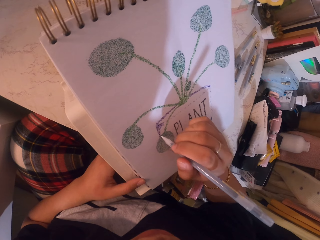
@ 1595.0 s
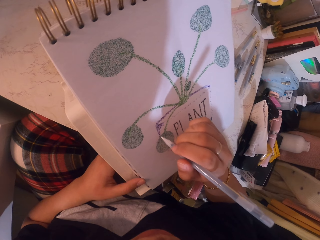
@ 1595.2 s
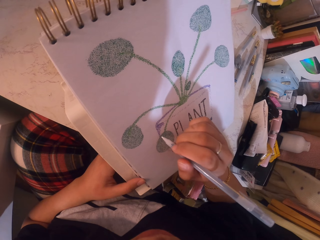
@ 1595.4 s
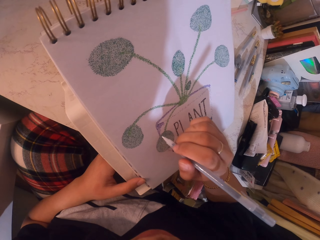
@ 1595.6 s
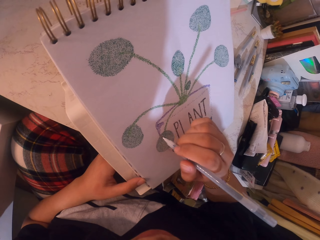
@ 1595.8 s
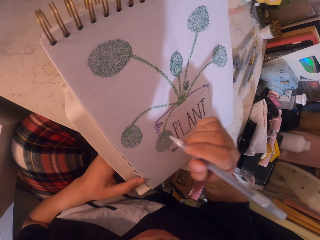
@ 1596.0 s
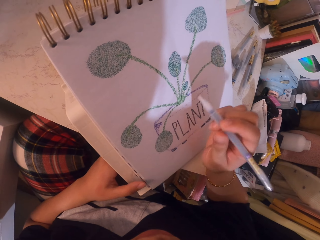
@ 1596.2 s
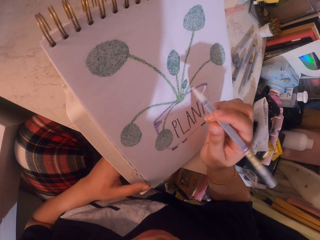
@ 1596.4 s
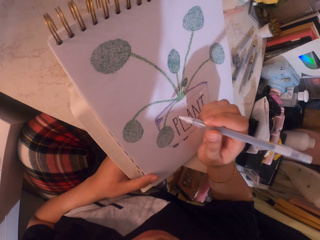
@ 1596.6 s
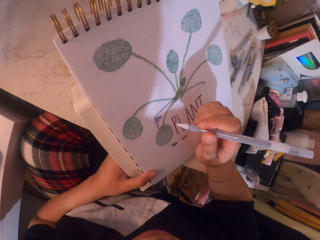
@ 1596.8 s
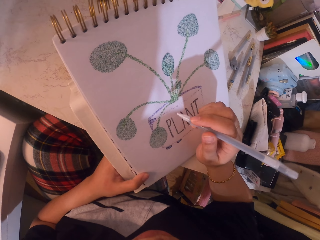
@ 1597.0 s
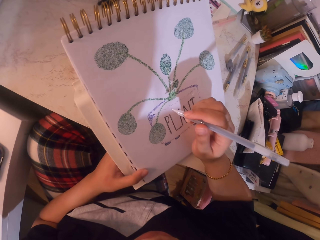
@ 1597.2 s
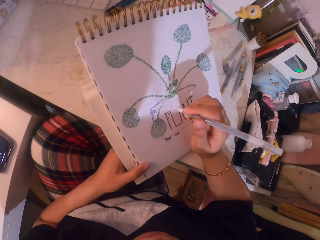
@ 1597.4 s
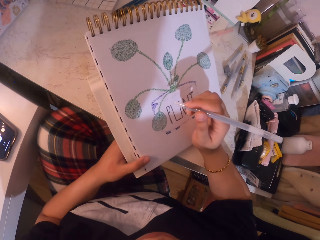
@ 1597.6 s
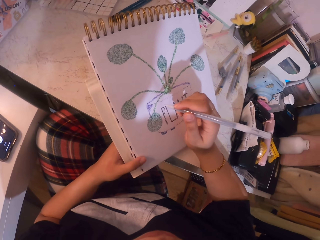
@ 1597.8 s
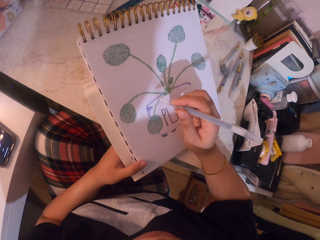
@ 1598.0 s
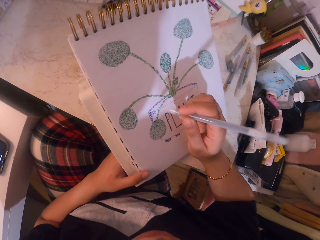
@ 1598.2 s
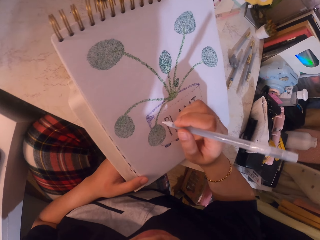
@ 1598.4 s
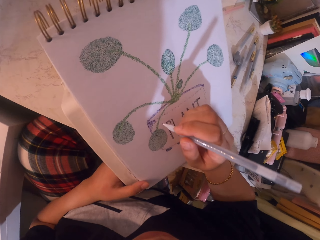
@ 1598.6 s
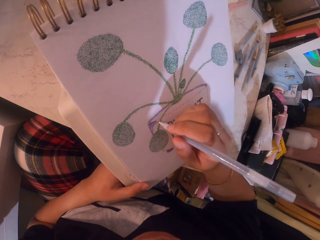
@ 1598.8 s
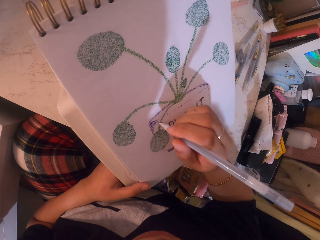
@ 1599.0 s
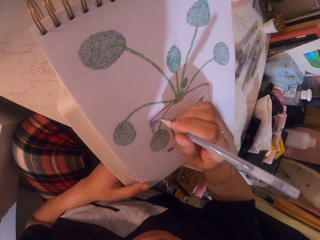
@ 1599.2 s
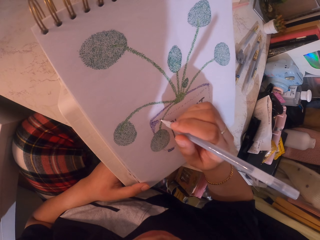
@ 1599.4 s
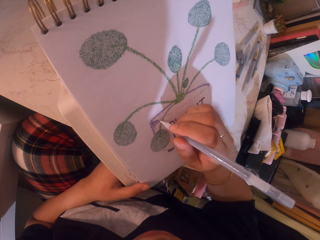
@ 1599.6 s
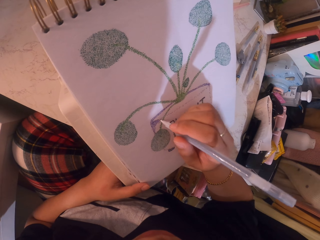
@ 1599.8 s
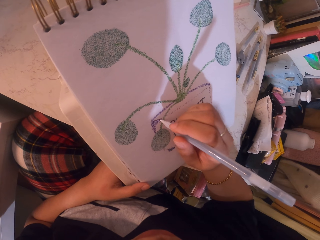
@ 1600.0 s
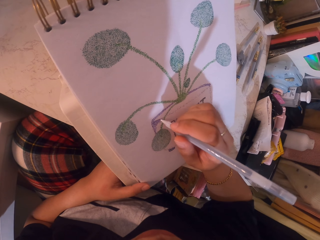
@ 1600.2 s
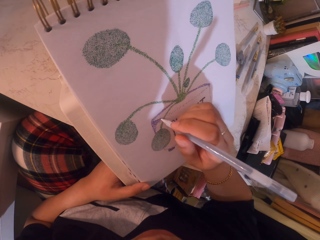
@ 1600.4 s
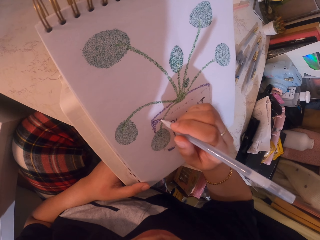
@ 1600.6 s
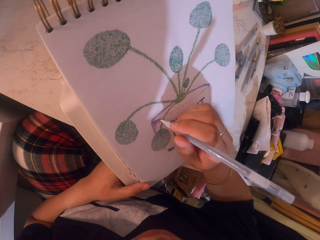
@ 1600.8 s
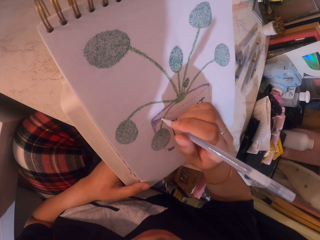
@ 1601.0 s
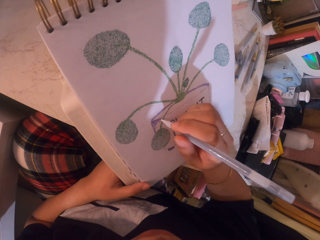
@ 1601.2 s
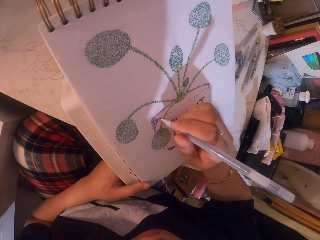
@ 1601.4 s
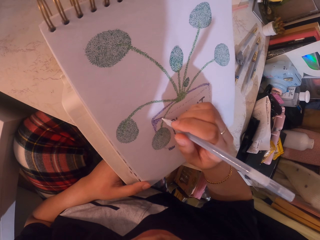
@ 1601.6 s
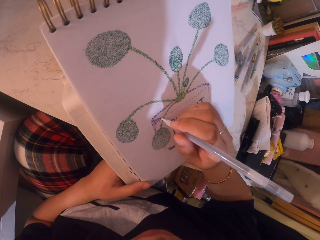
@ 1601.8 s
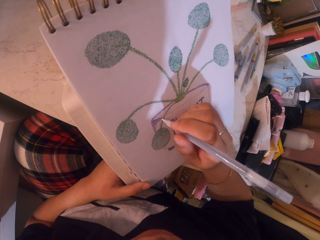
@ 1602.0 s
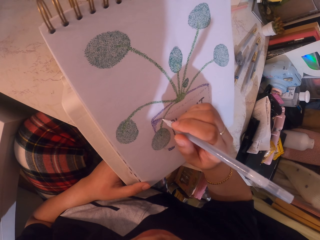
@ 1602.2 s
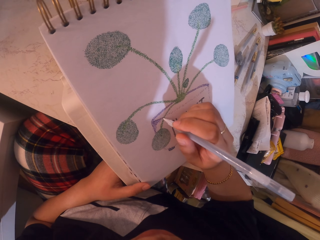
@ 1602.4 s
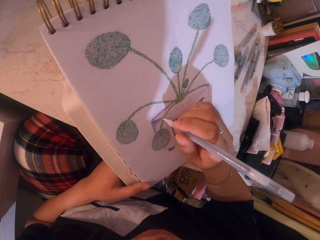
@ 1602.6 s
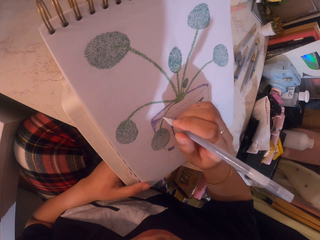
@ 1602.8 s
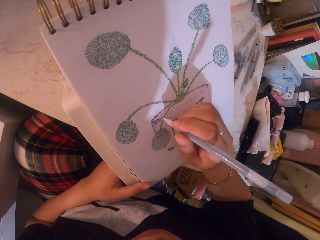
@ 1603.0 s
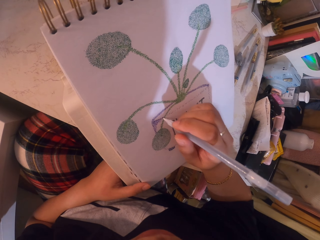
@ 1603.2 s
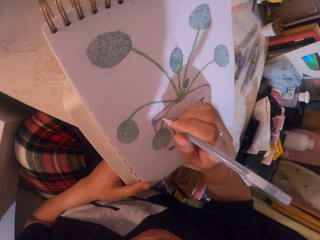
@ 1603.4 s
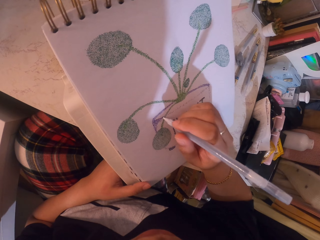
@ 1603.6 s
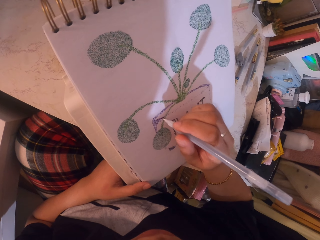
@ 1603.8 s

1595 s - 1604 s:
The camera wearer moves the book holder towards her. She stares at the drawing. She applies glitter on the drawing with the glitter pen.

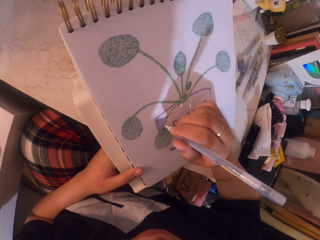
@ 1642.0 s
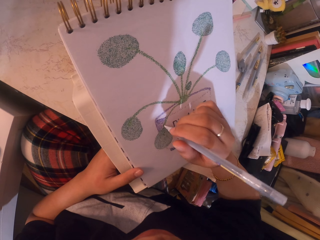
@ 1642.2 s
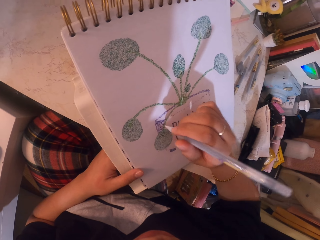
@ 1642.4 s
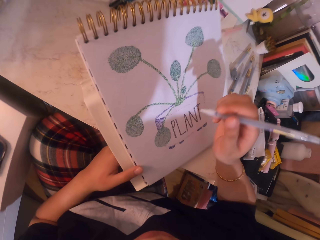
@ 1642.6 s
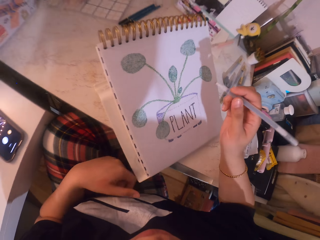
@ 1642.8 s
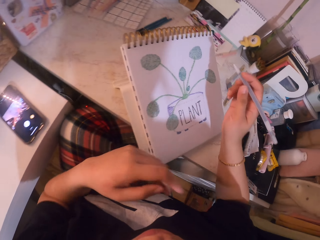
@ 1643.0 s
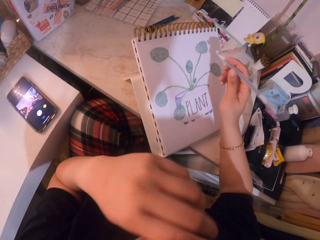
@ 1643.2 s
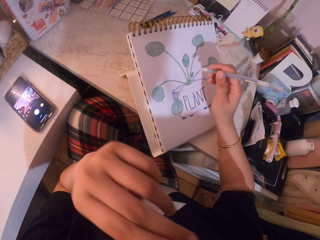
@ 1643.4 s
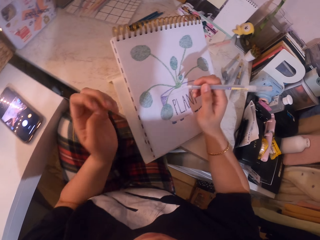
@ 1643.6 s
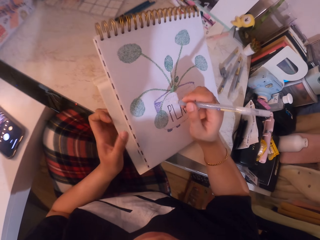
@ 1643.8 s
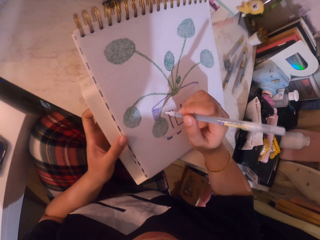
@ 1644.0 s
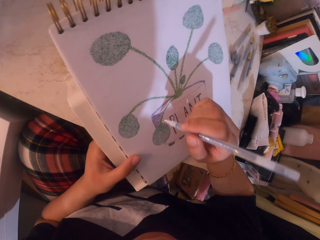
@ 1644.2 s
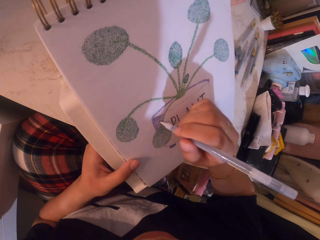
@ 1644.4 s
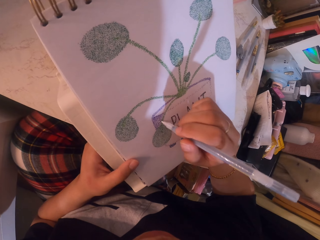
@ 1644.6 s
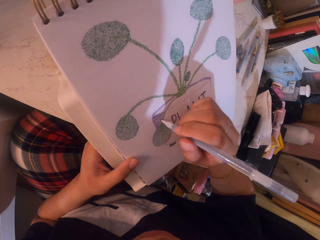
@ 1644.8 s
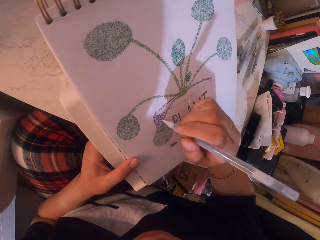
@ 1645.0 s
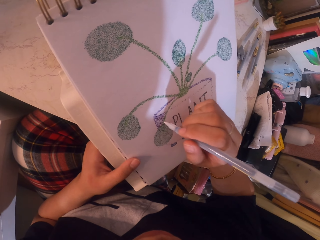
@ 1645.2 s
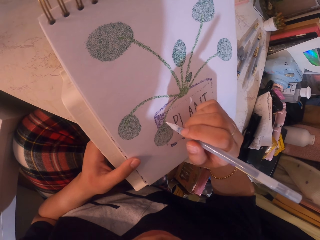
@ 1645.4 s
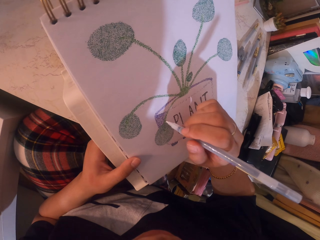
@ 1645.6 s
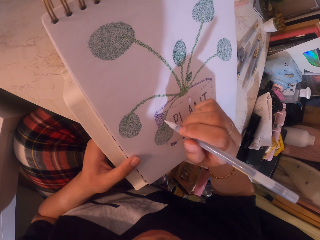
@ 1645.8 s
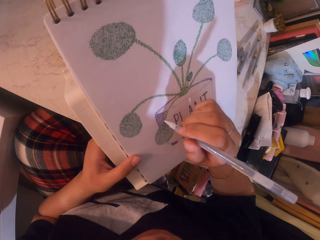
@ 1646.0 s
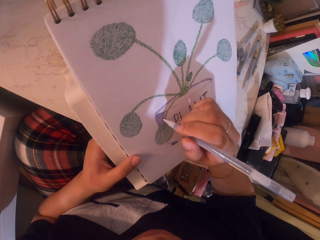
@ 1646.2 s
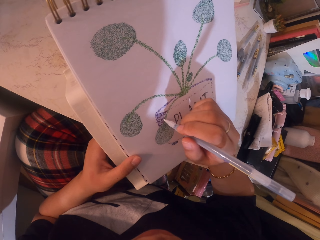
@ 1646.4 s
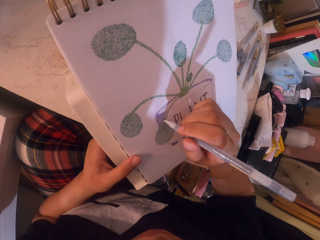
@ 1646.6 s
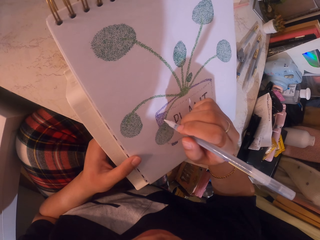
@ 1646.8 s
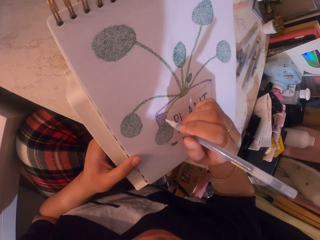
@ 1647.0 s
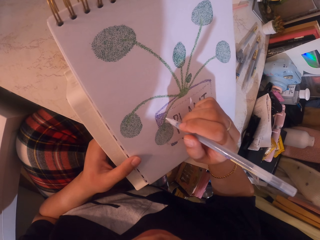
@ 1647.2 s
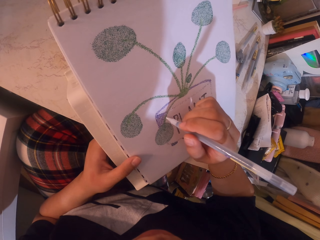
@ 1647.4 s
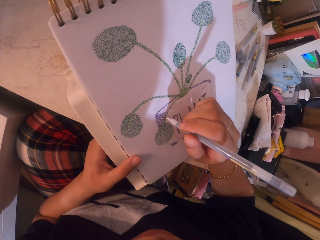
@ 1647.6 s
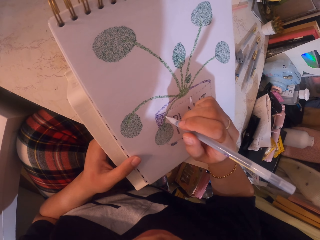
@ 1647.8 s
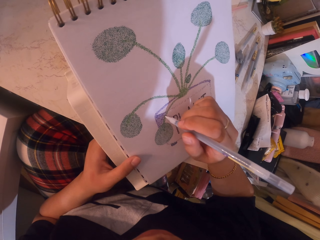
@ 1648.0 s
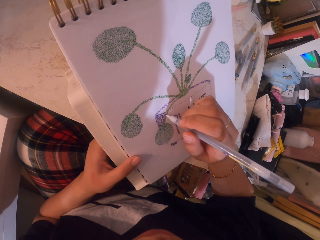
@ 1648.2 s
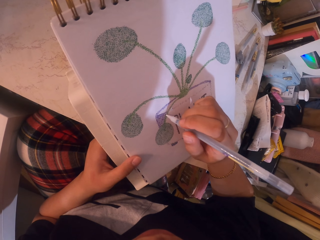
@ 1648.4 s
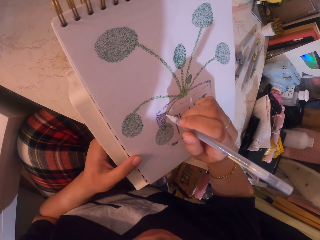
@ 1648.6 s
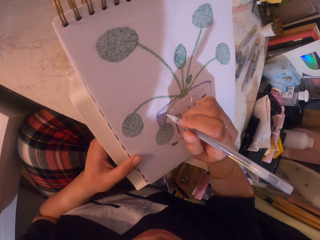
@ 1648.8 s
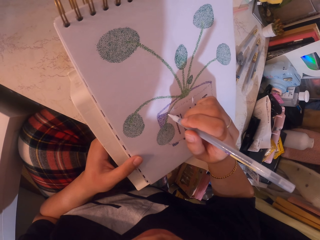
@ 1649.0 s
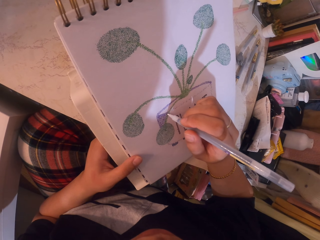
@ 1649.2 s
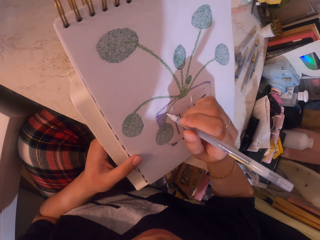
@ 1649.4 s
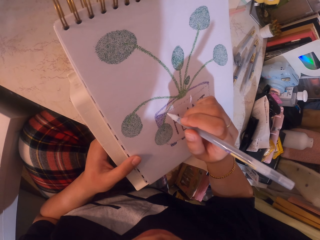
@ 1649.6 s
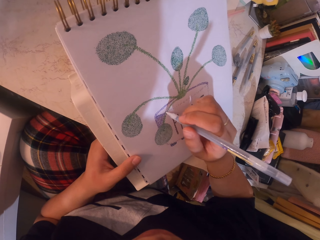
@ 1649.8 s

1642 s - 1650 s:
The camera wearer rubs her face with her hand. She applies glitter on the drawing with the glitter pen.

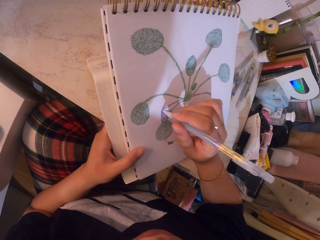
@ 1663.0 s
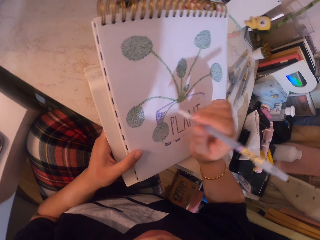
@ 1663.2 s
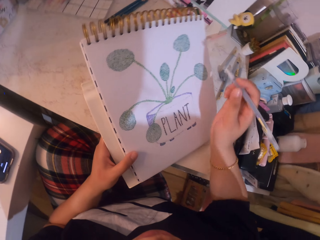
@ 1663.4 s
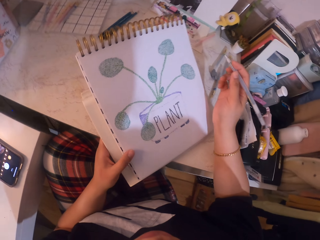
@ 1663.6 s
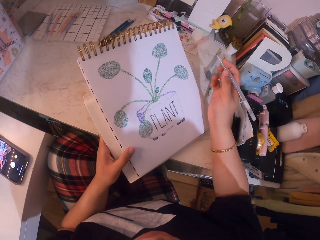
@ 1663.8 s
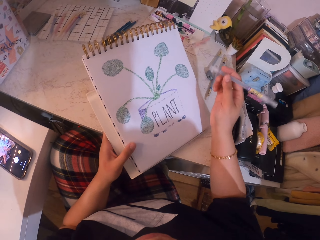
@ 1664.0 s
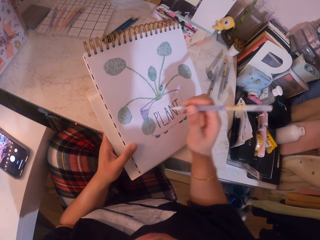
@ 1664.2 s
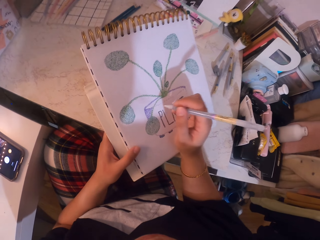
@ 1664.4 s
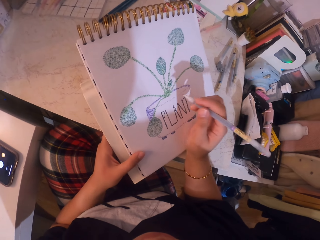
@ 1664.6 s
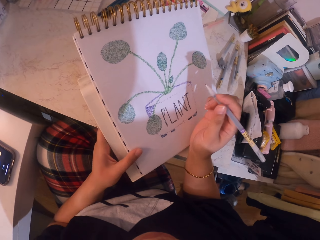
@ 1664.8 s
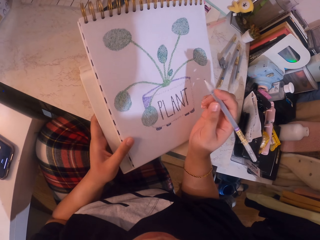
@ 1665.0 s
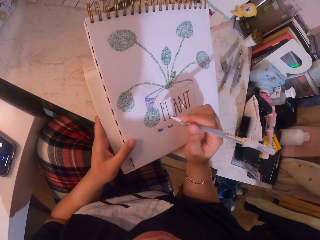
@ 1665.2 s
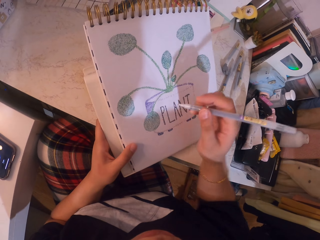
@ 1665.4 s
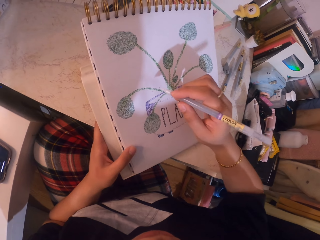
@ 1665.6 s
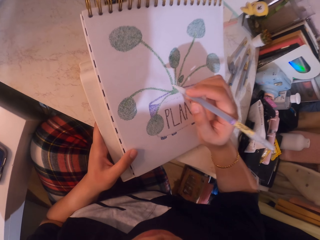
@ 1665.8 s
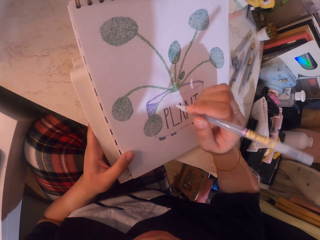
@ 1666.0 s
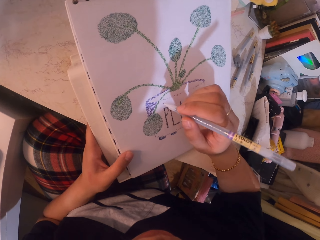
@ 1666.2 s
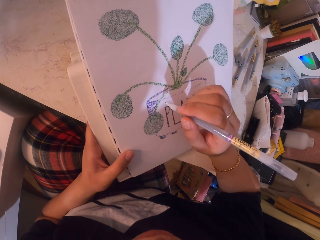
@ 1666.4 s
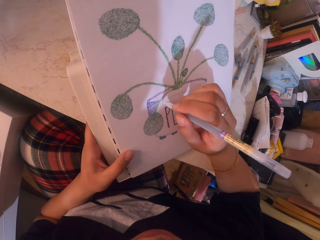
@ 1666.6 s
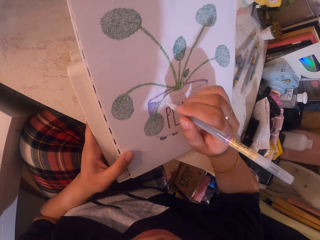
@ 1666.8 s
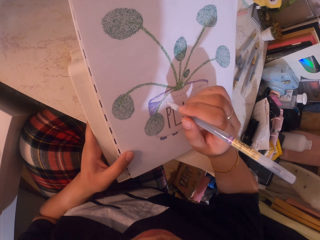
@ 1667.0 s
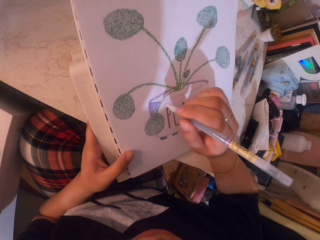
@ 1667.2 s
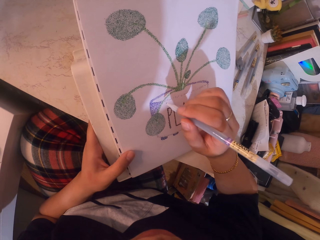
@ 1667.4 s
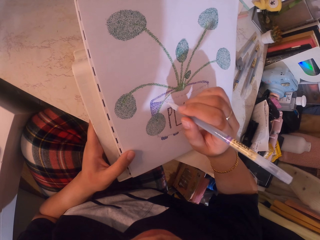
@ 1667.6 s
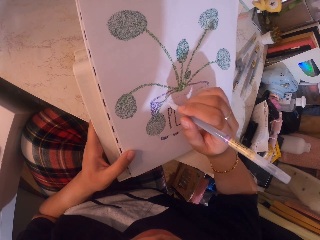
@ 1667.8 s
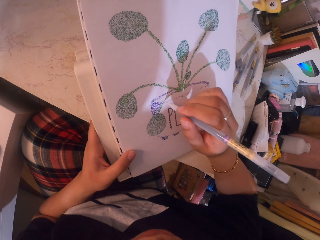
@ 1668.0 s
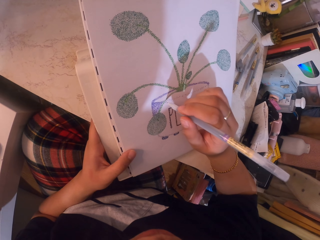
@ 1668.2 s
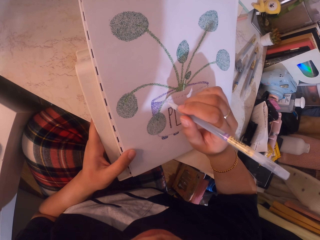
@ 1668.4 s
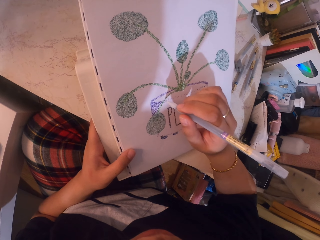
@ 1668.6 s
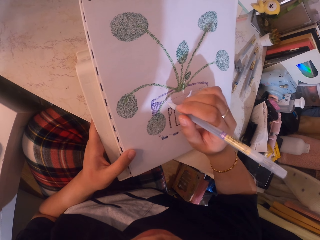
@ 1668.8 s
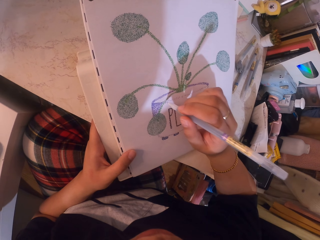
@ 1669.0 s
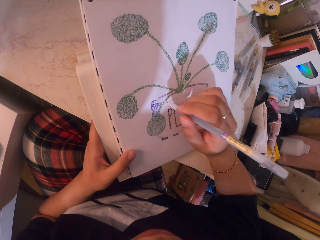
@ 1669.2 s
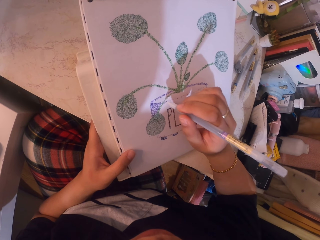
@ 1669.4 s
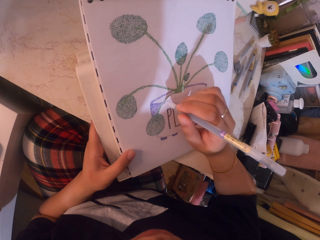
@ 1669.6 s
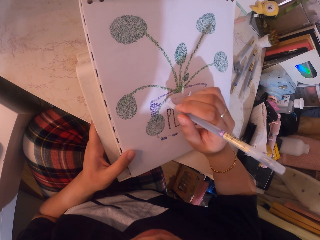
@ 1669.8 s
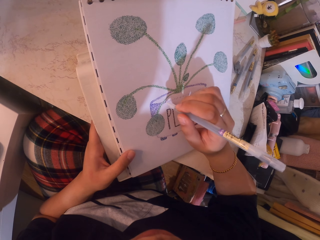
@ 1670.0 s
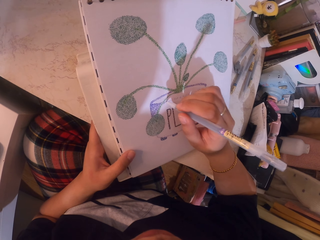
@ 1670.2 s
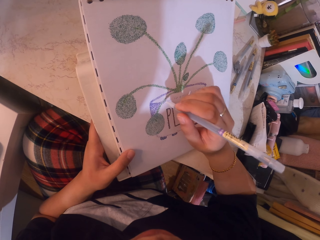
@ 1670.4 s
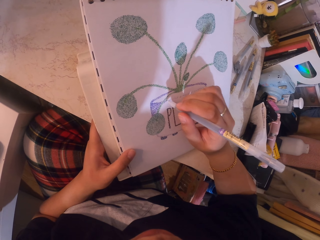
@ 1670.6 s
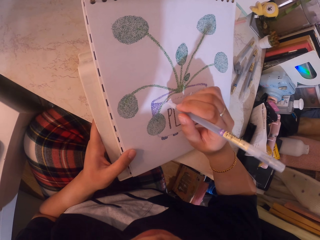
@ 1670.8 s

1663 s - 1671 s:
The camera wearer moves the book holder. They apply glitter on the drawing with the glitter pen.
